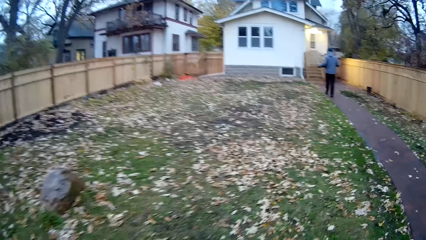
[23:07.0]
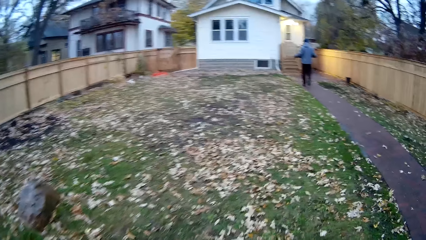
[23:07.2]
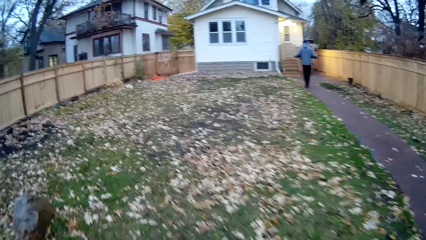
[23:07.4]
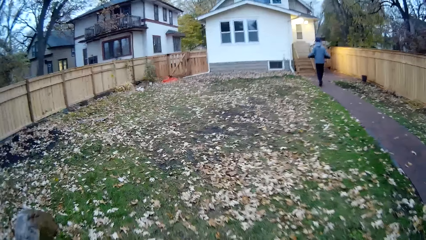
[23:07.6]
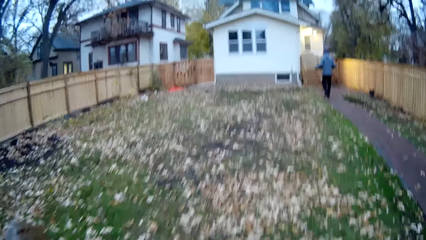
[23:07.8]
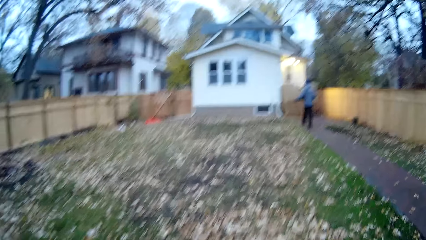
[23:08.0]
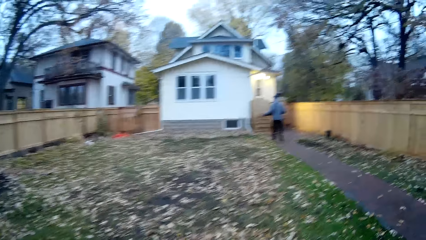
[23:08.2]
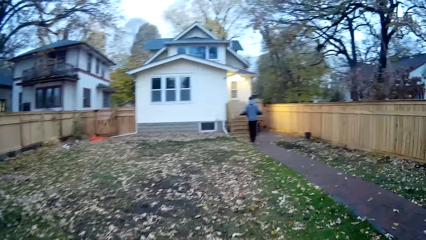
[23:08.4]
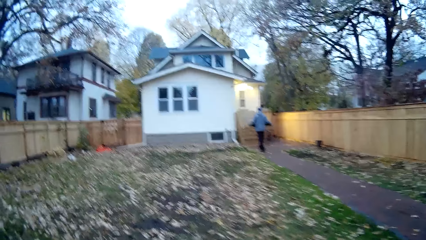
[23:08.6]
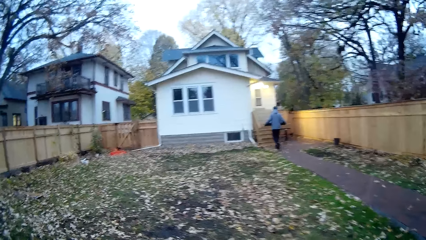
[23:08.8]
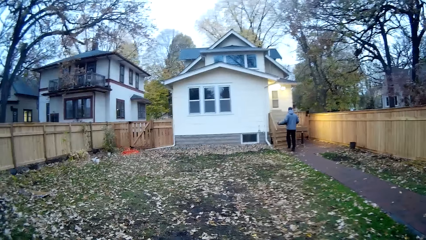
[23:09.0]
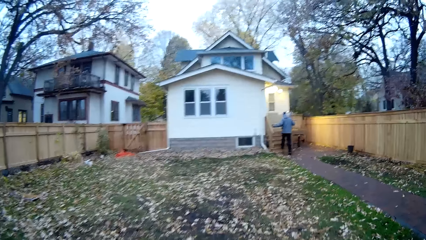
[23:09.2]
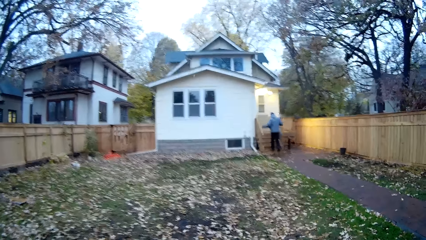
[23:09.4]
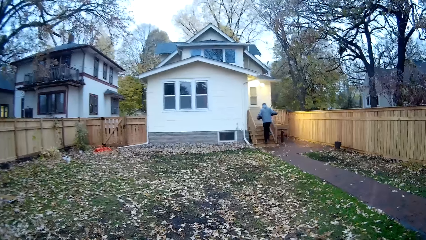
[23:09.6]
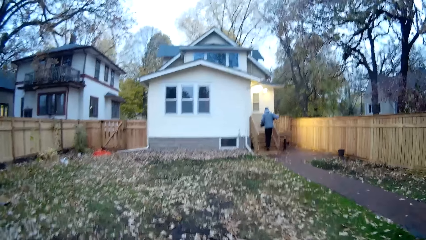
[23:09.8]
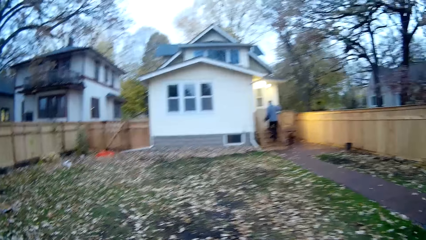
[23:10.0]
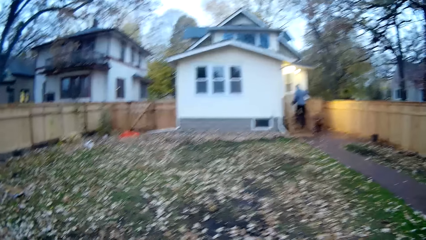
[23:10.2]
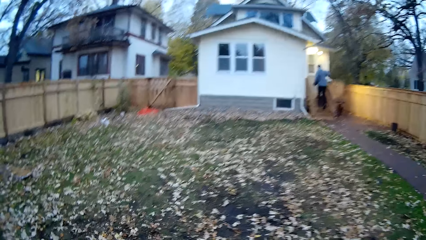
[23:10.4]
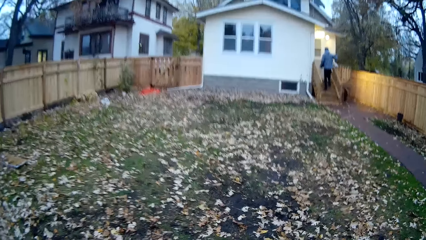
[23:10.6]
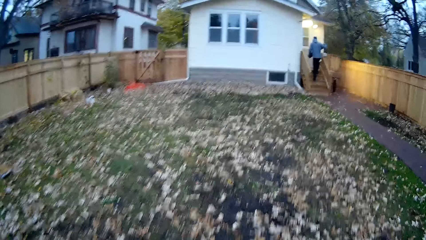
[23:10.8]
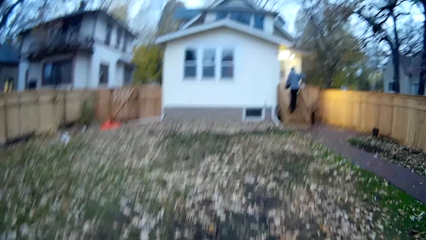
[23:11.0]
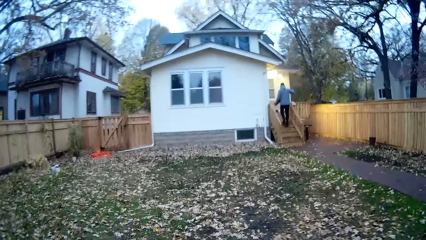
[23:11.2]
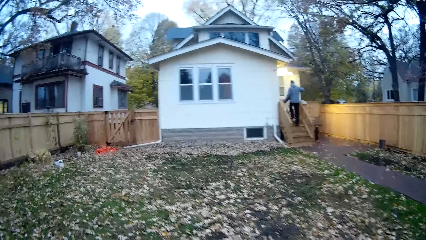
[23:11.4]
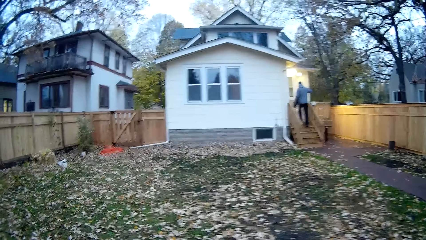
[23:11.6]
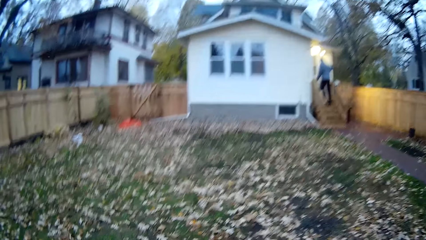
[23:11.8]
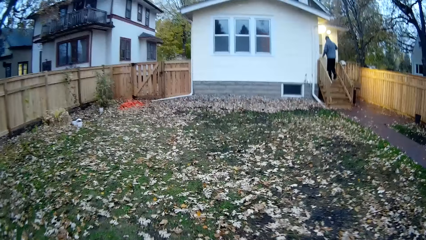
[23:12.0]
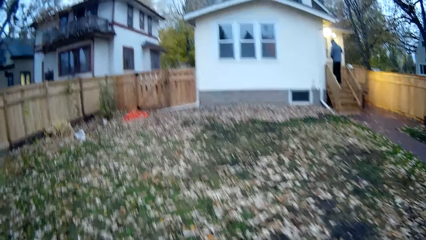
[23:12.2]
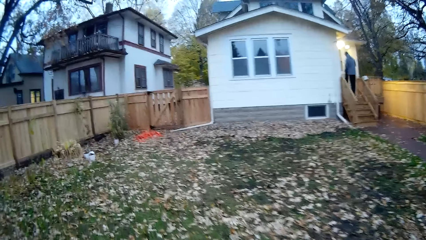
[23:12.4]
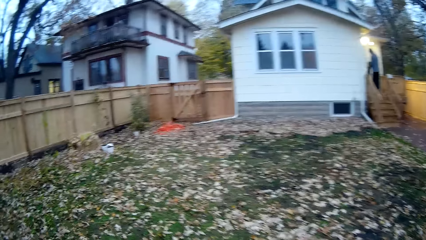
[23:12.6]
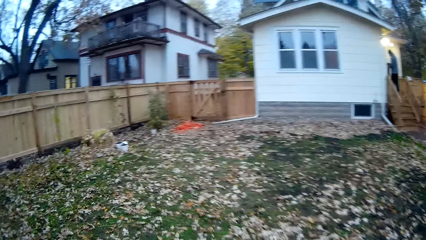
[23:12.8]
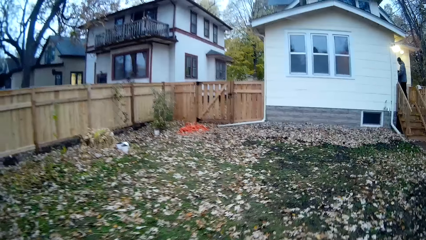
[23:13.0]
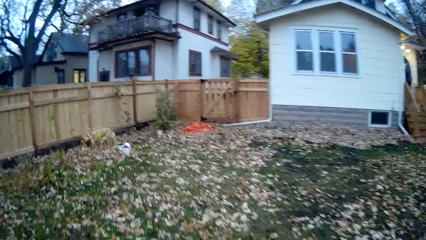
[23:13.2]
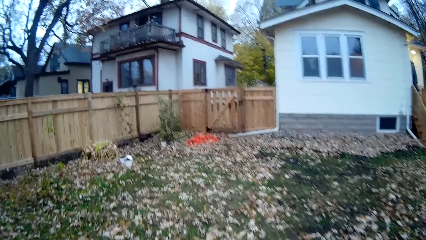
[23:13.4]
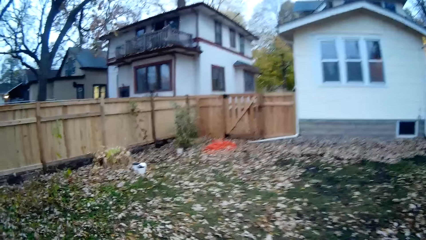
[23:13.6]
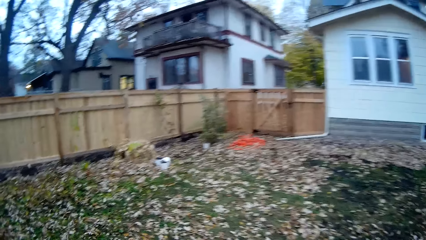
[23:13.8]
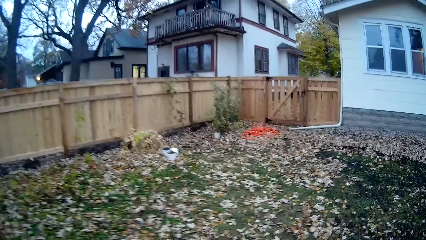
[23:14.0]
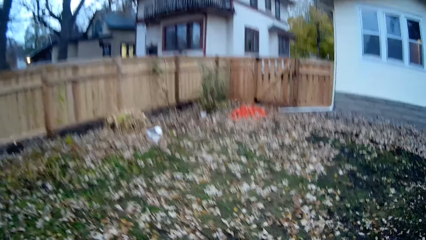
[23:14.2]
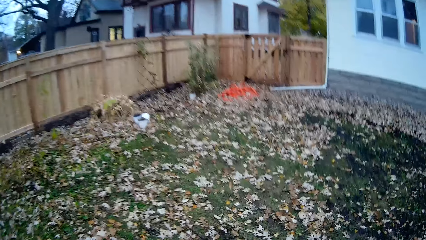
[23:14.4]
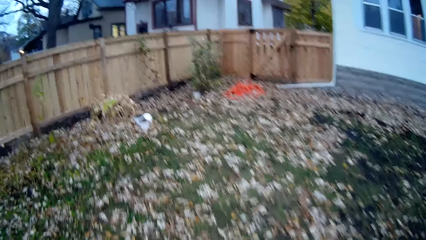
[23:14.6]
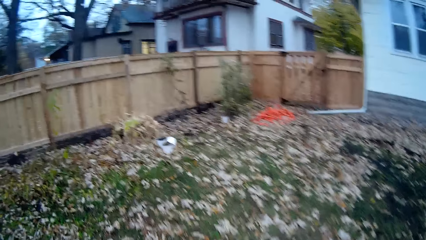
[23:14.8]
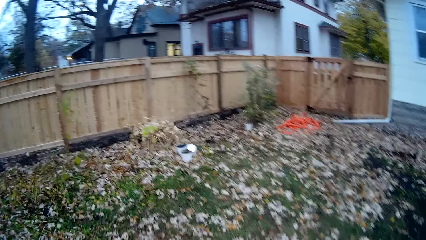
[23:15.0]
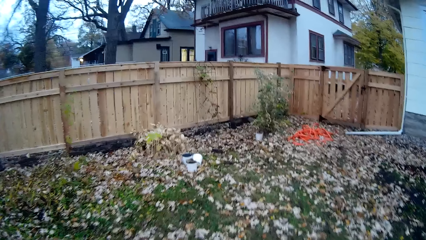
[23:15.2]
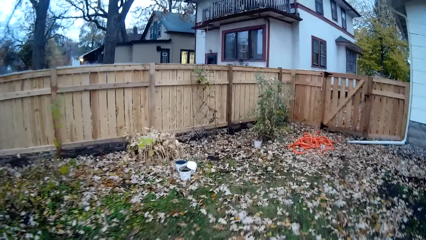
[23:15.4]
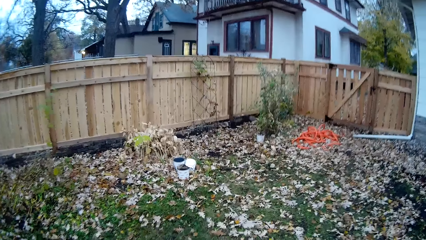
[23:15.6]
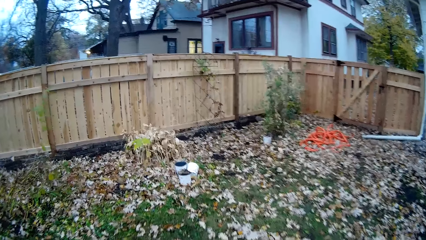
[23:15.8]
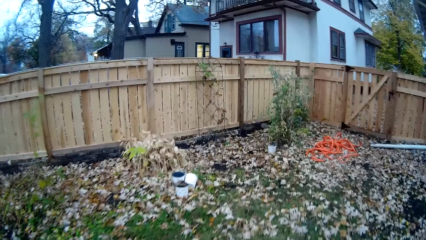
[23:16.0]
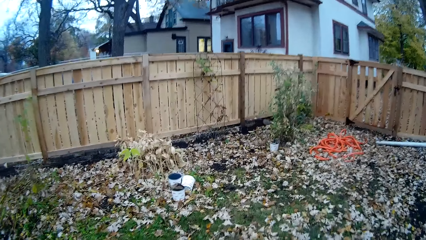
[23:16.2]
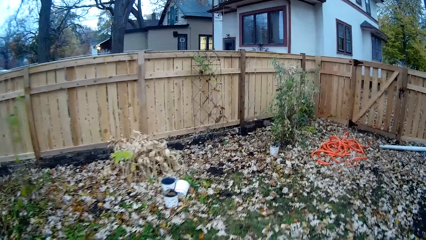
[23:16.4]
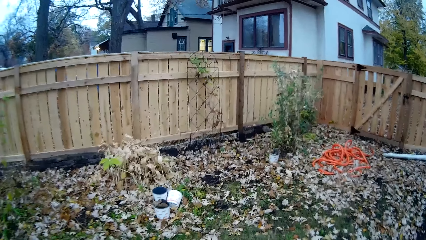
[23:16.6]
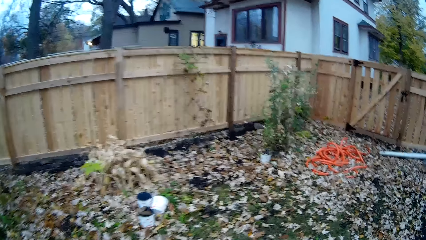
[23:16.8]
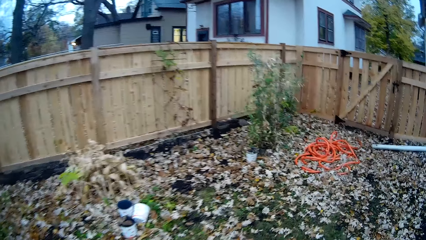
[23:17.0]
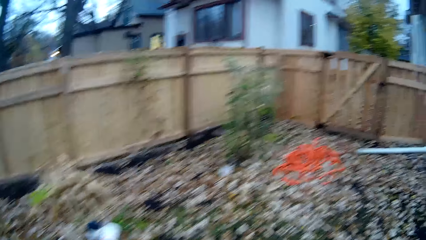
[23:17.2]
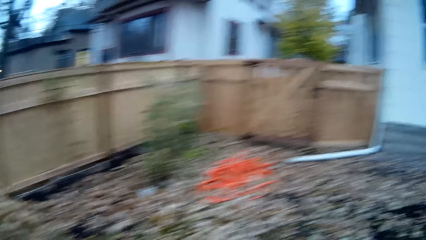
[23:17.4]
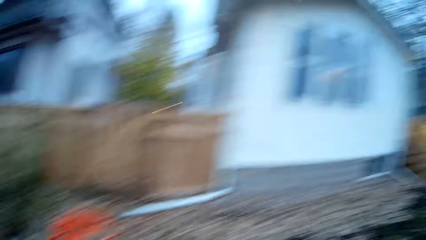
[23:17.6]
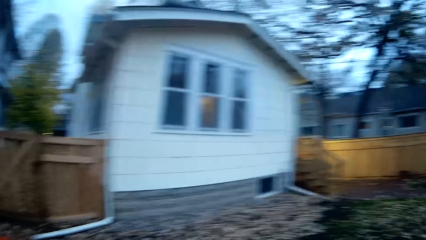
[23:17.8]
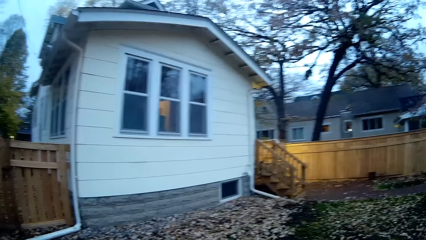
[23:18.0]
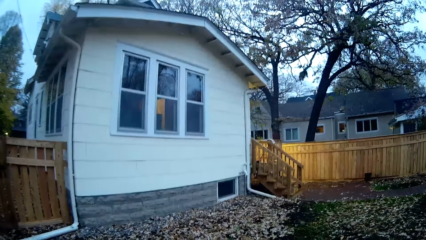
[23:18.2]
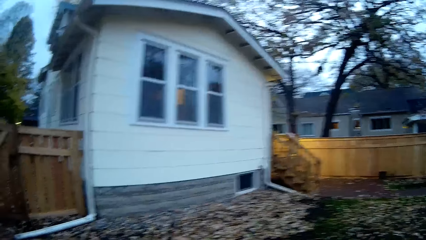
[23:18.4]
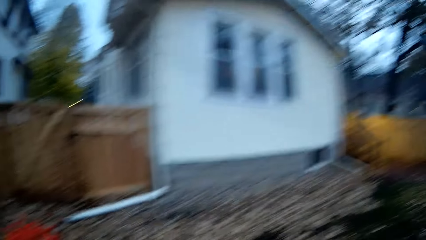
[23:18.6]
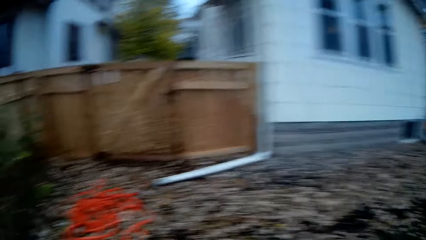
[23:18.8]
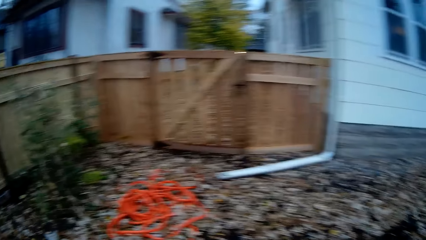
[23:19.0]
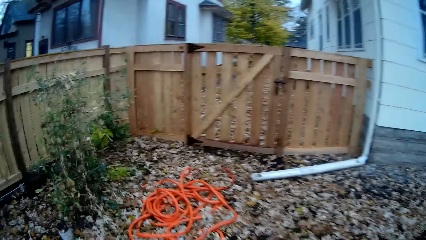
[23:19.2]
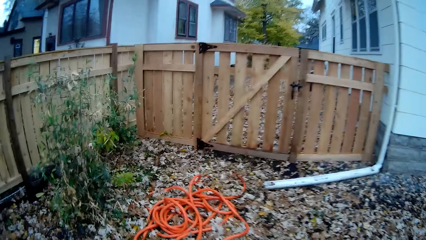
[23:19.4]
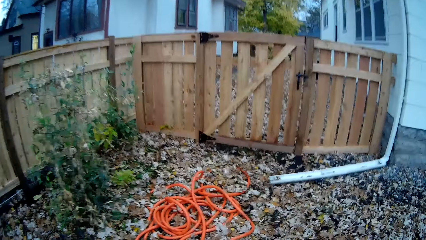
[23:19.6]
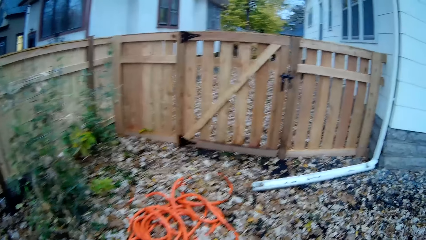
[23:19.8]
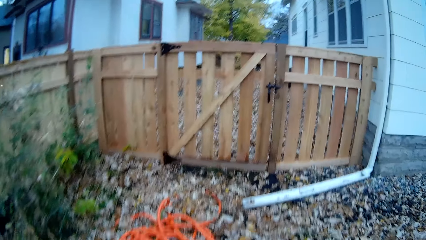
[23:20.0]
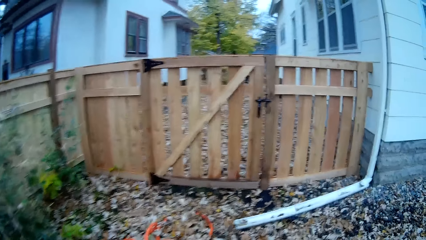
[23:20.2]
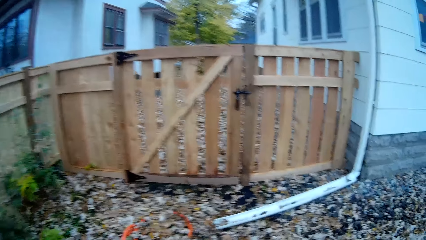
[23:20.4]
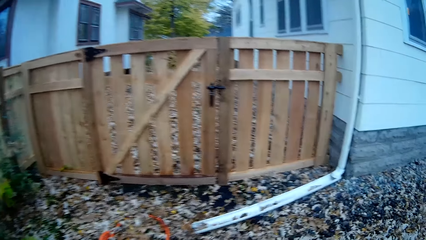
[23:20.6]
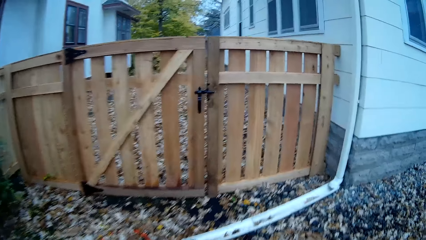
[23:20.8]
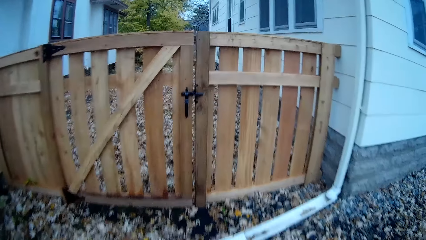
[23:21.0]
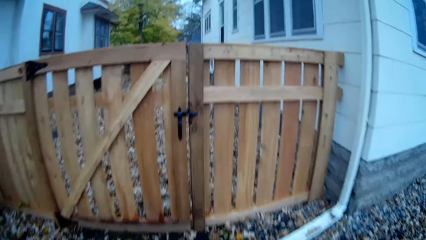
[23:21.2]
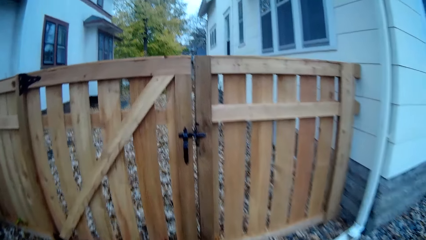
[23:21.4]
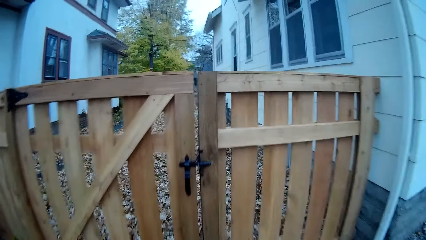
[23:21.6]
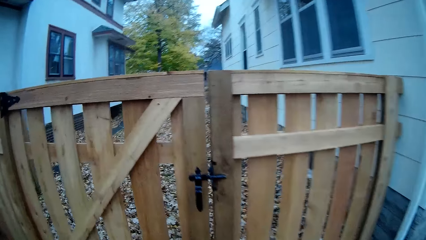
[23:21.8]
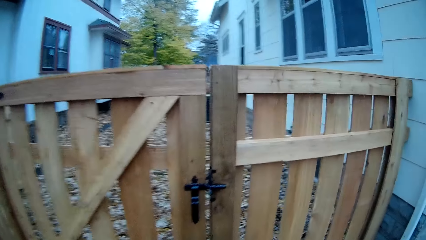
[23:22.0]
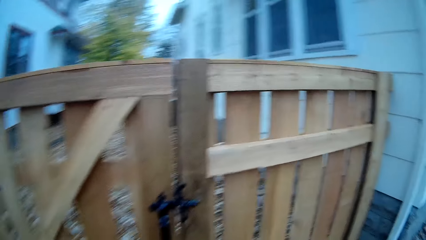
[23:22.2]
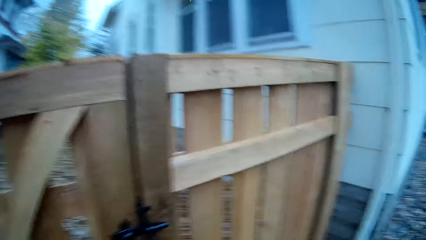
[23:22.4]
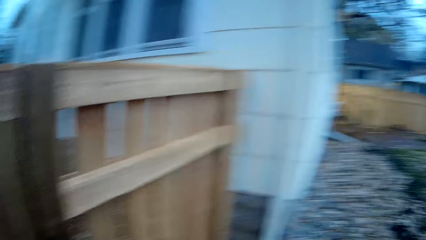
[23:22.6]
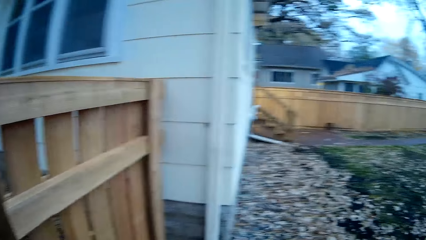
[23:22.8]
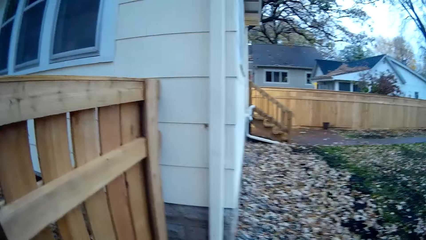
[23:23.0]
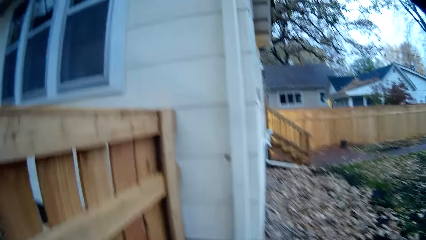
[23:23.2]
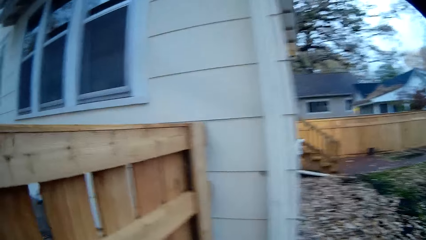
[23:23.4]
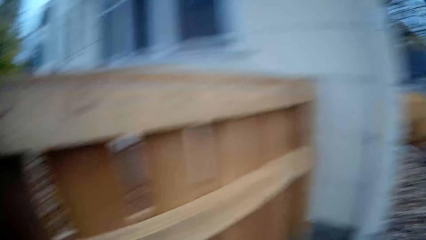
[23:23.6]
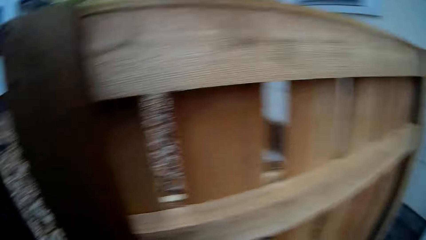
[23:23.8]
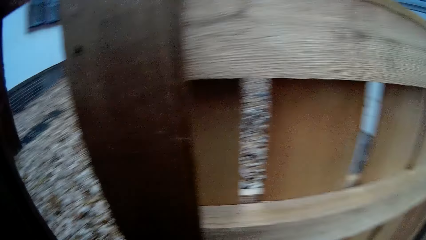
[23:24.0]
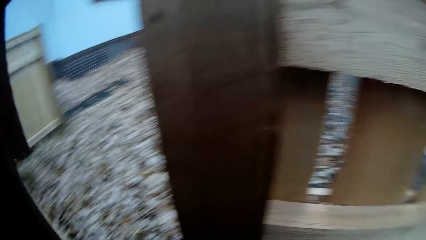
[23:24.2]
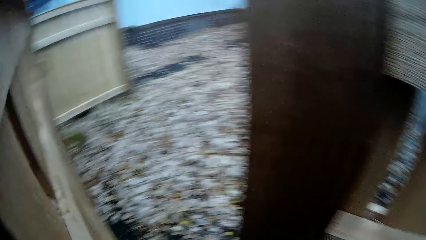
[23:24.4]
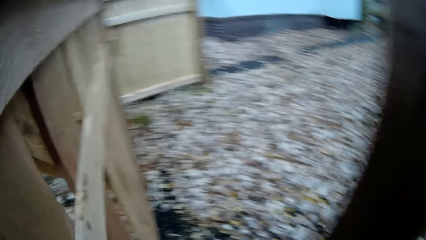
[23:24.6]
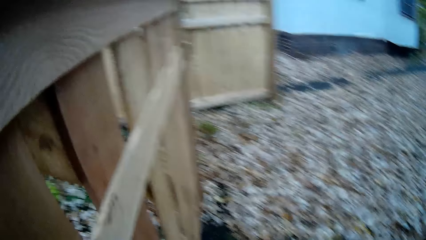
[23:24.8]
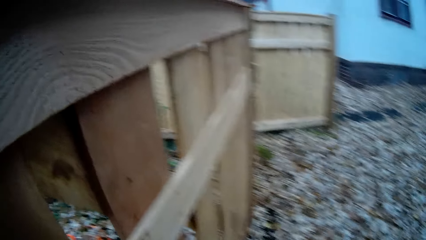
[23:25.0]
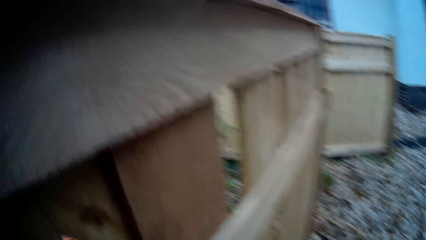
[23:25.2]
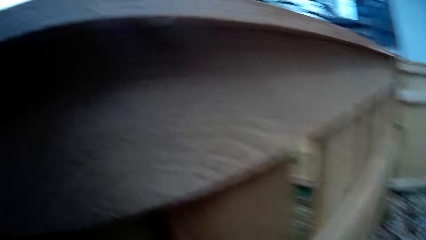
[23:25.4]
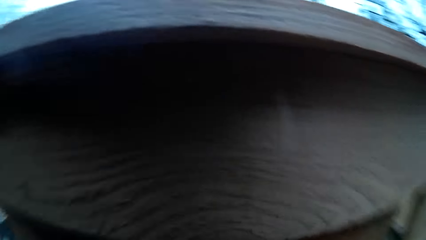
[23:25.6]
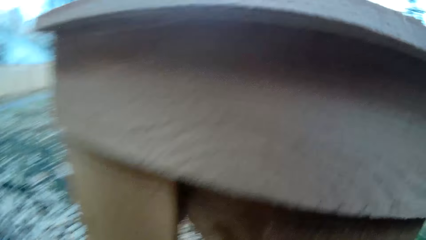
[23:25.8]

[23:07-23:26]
The man walks up a stair leading to an apartment. The camera wearer opens a wooden gate with her left hand.
